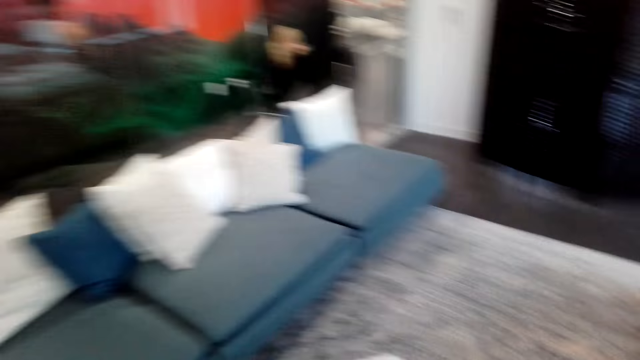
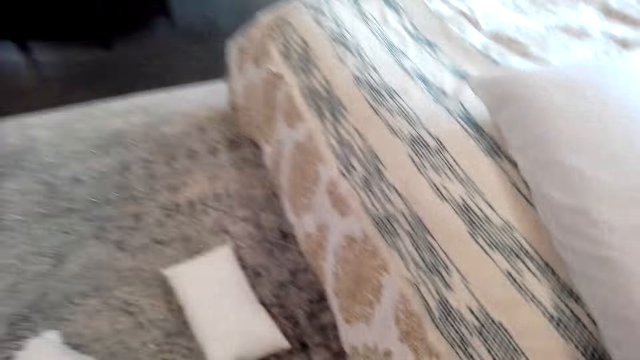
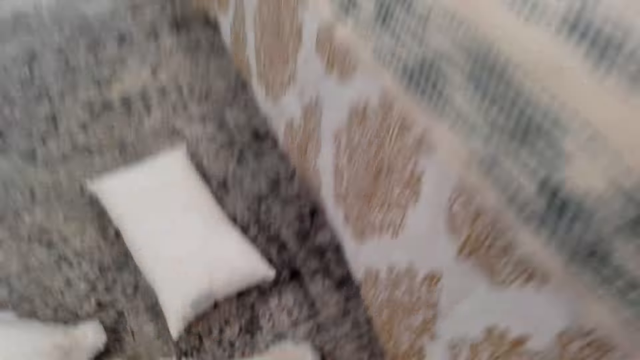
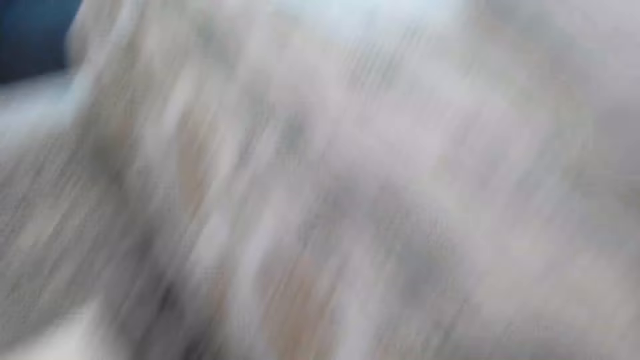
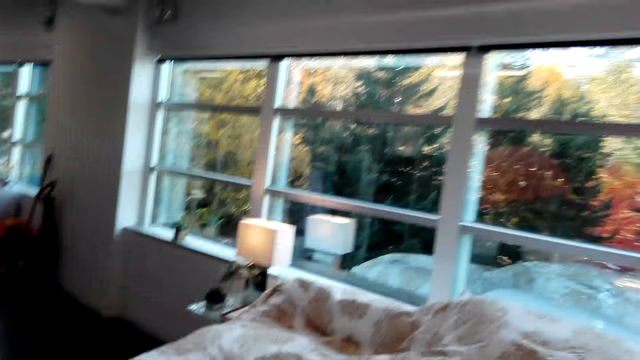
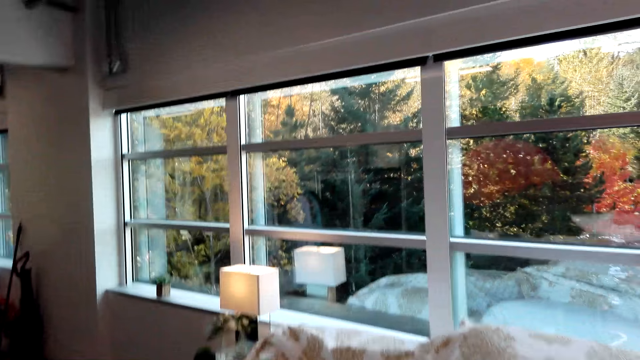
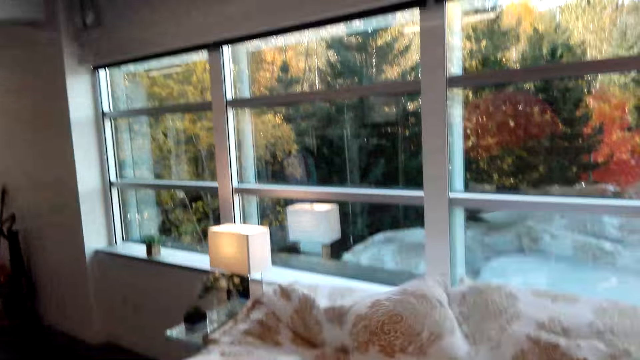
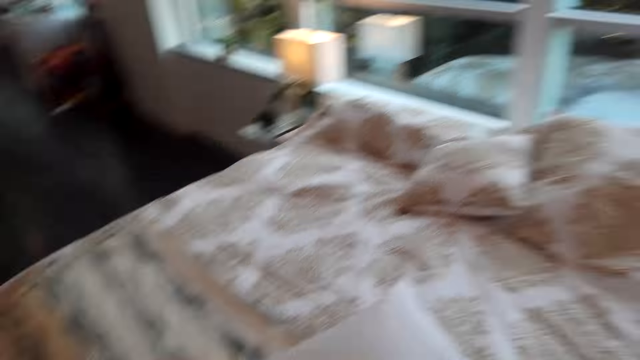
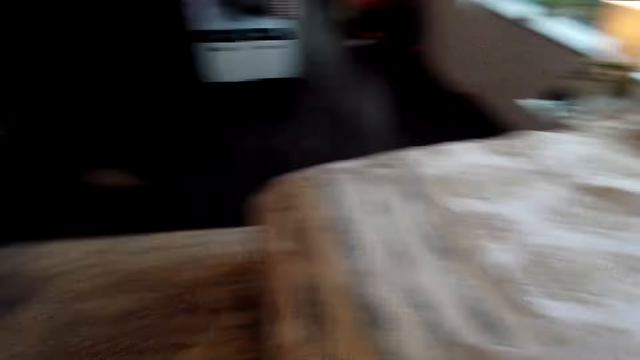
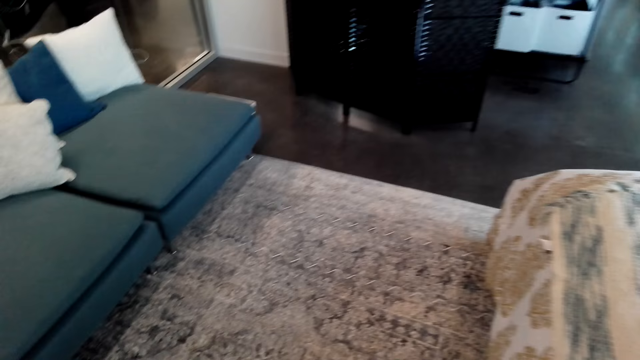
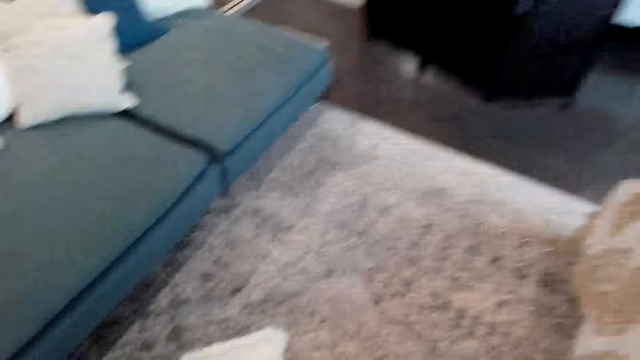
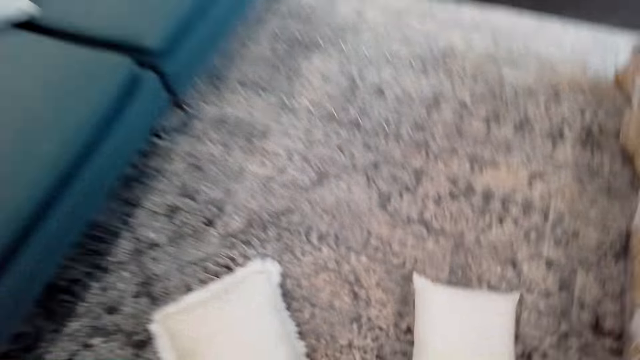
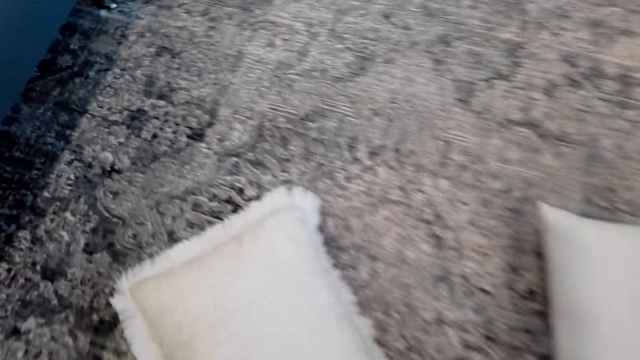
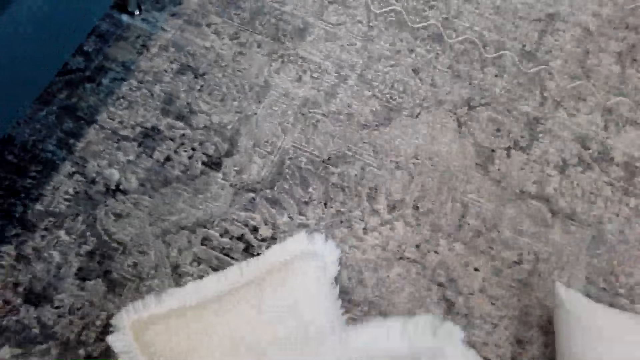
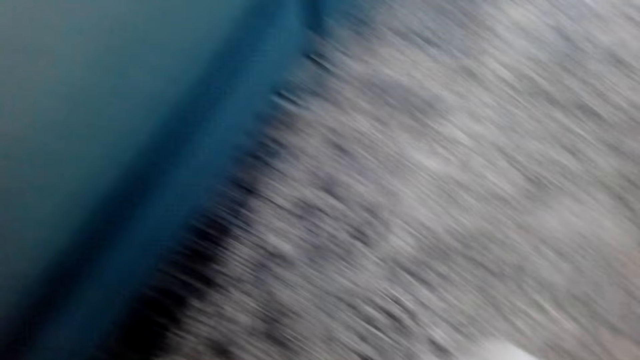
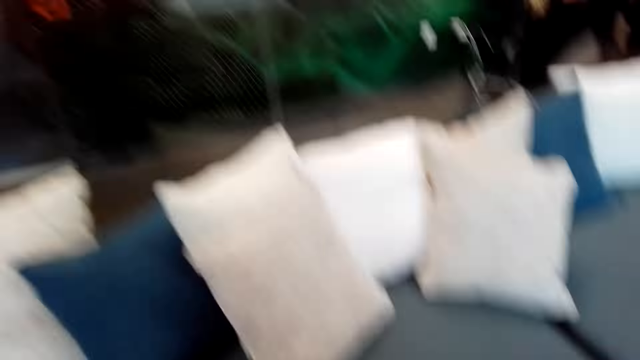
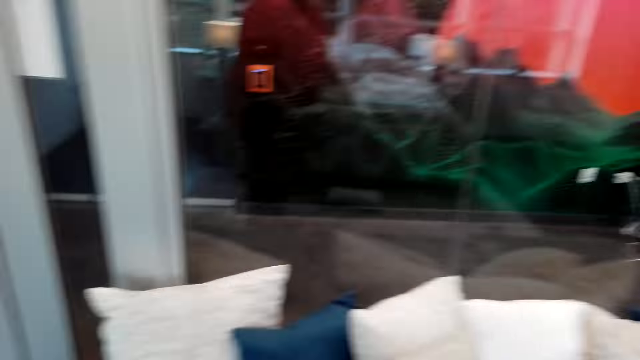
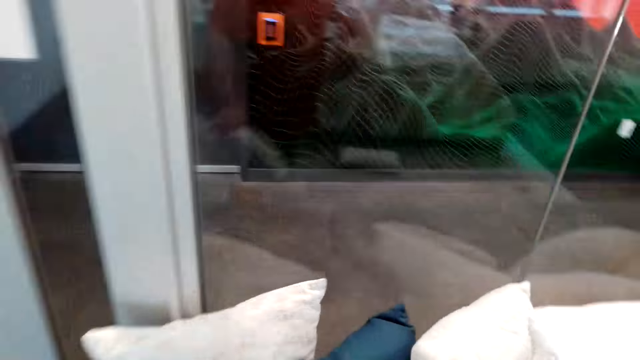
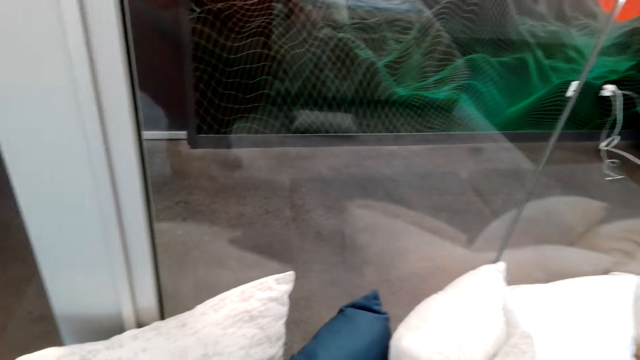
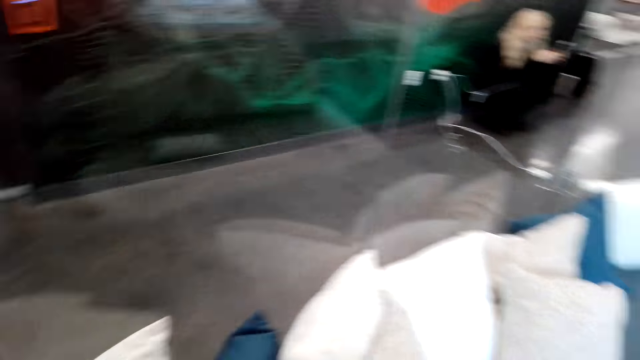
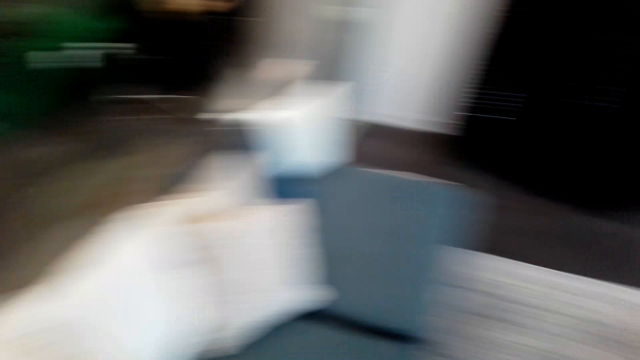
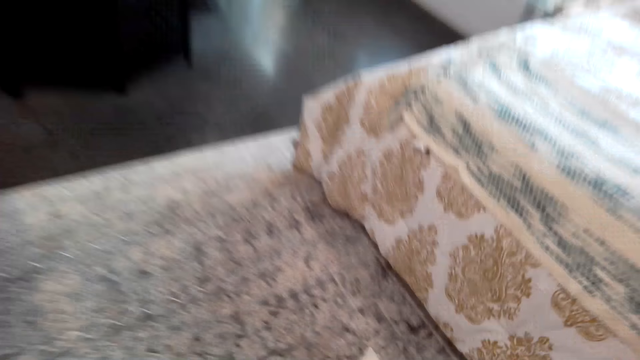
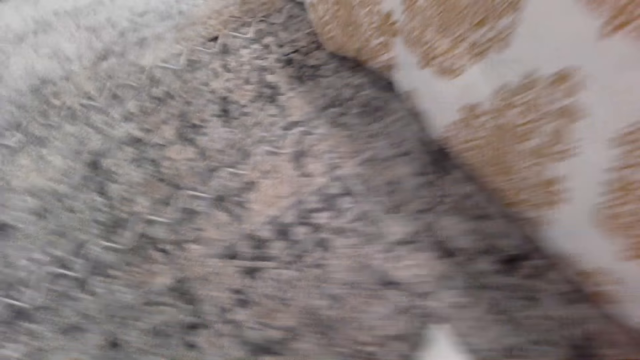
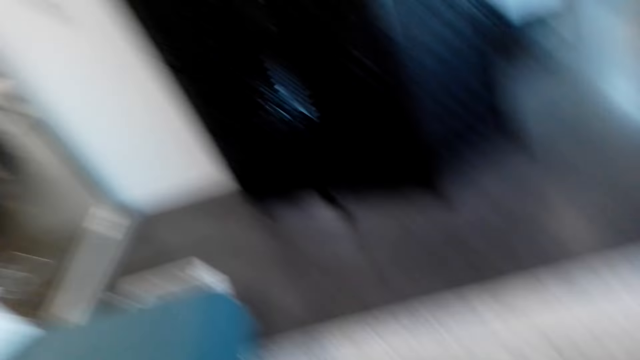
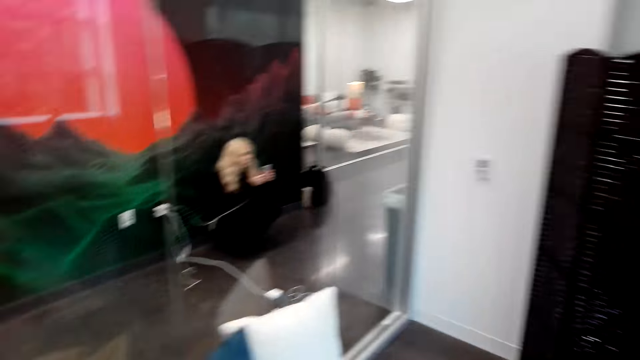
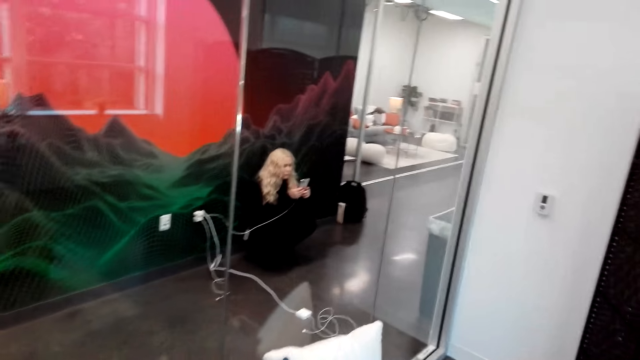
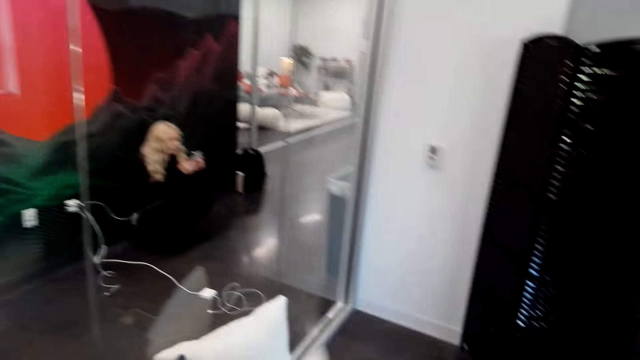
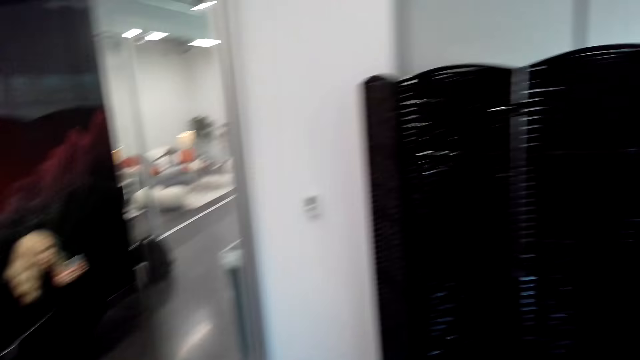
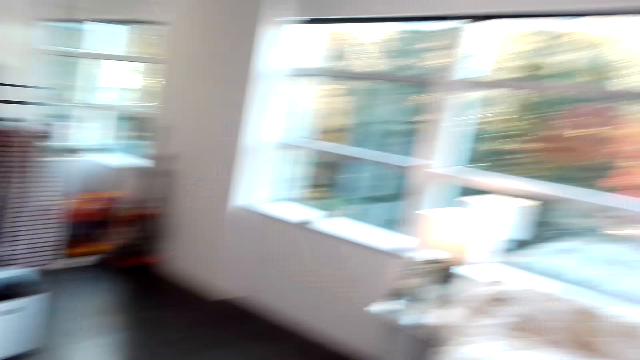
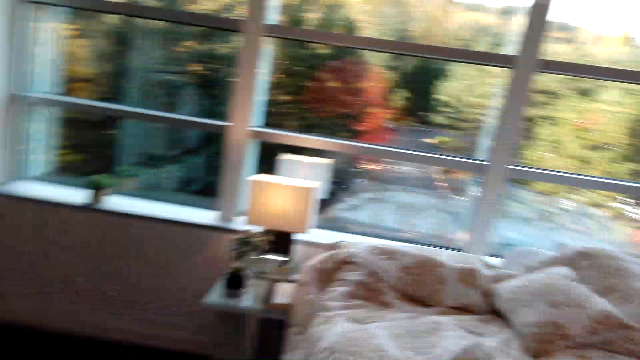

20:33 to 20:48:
The camera wearer throws a pillow on the bed. They pick a pillow from the floor and throw the pillow on the bed. They pick a pillow from the floor and throw the pillow on the bed.

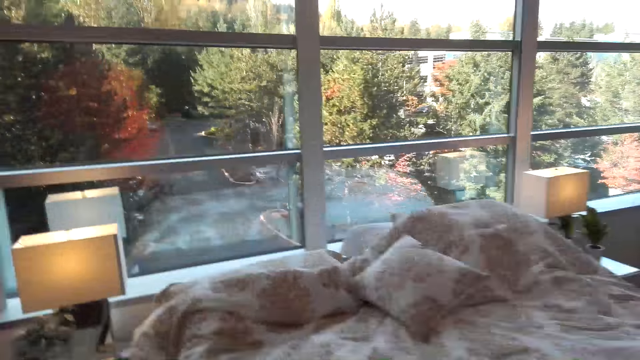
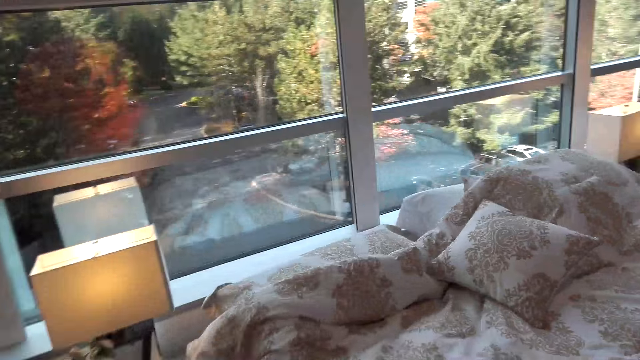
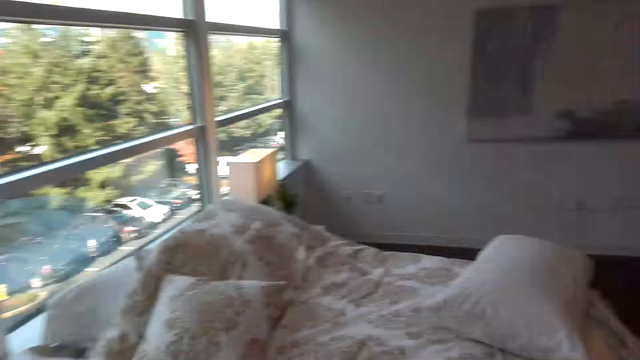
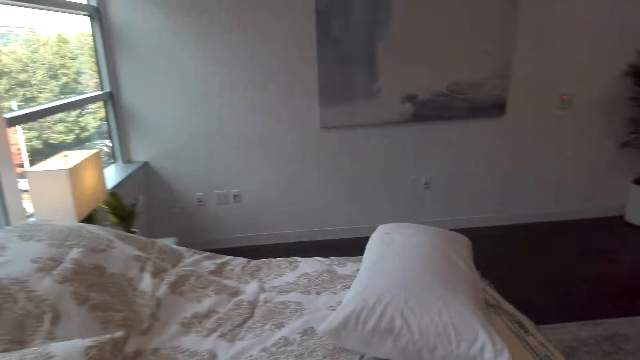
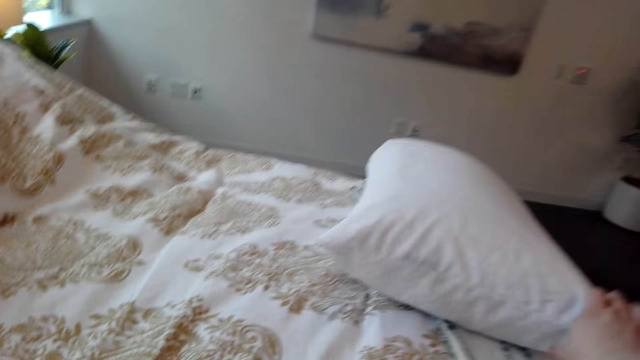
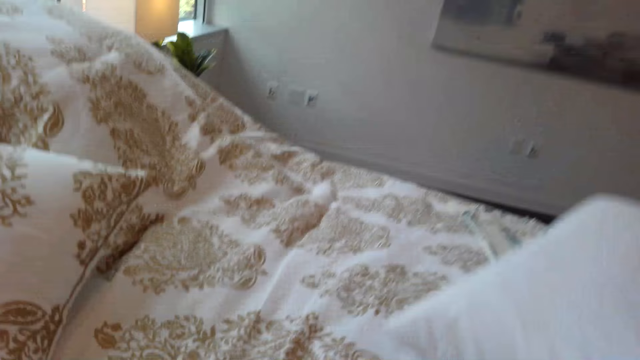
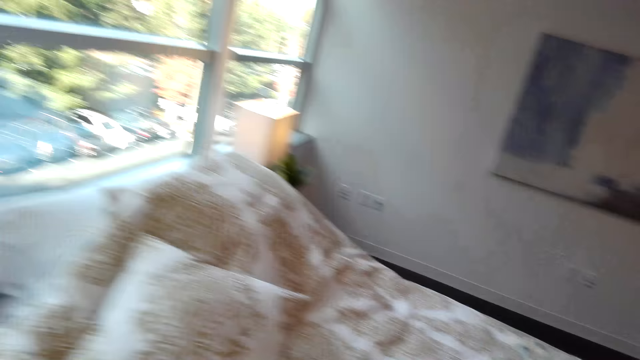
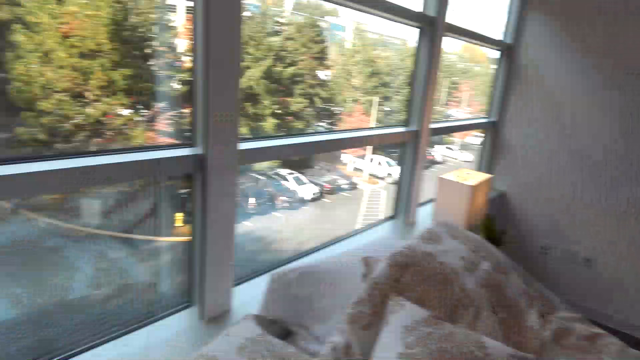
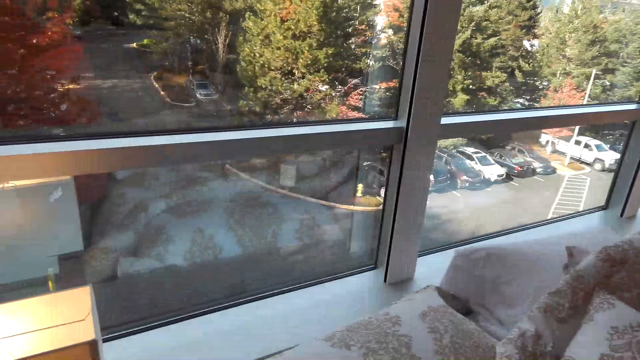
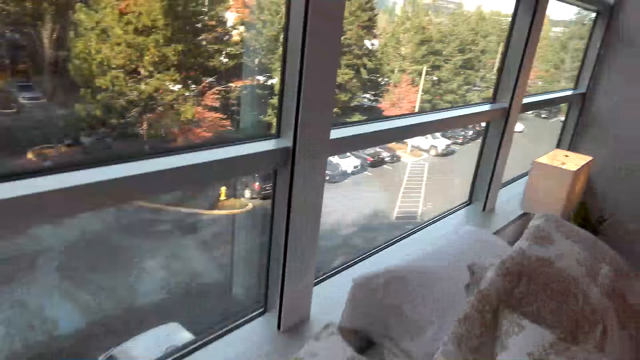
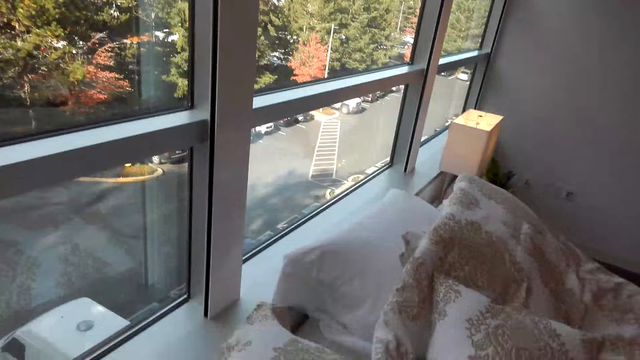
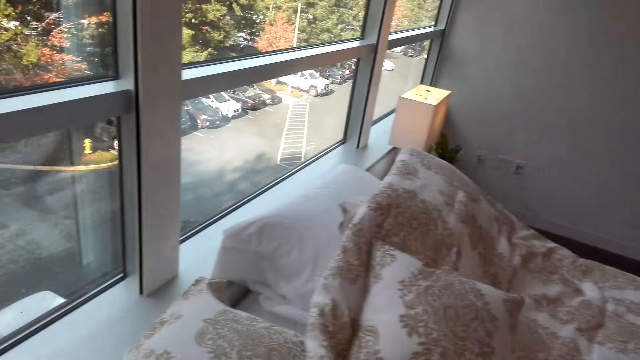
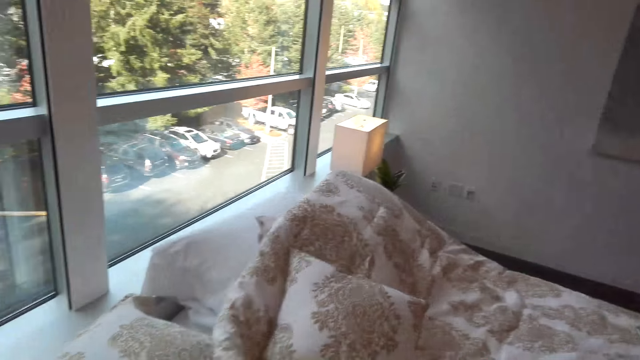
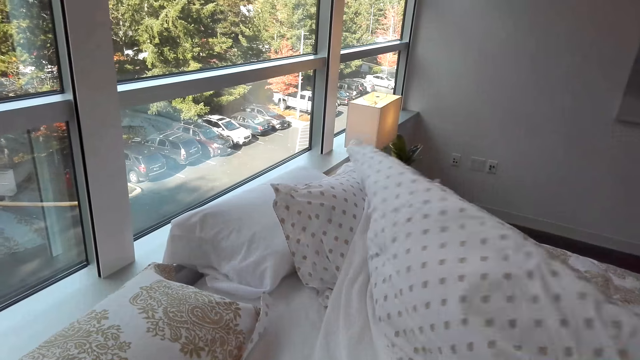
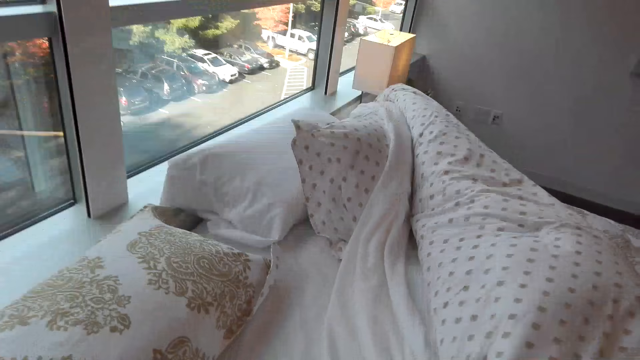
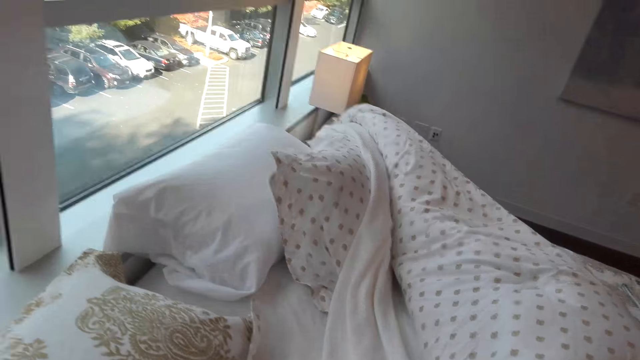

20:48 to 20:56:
The camera wearer picks a pillow from the bed.
